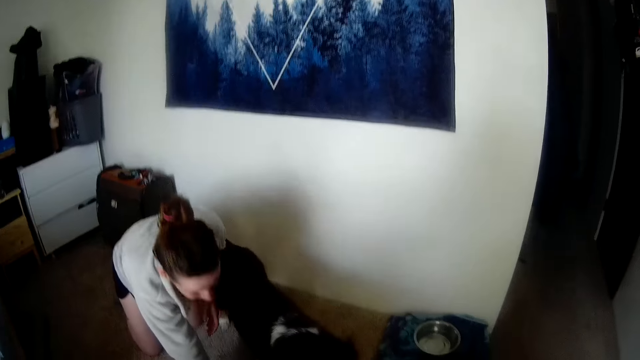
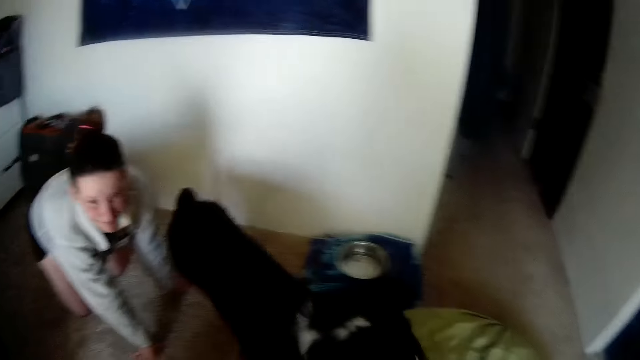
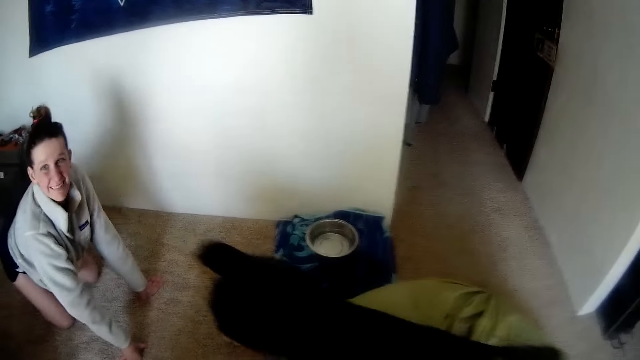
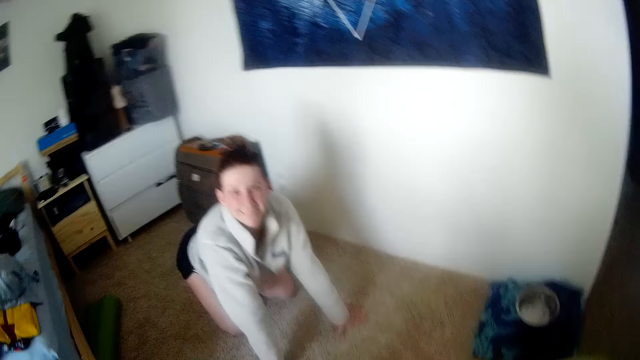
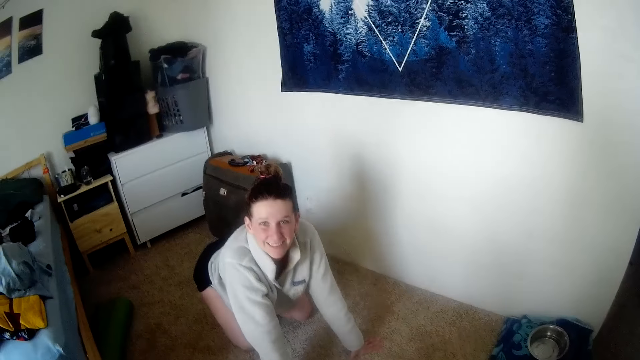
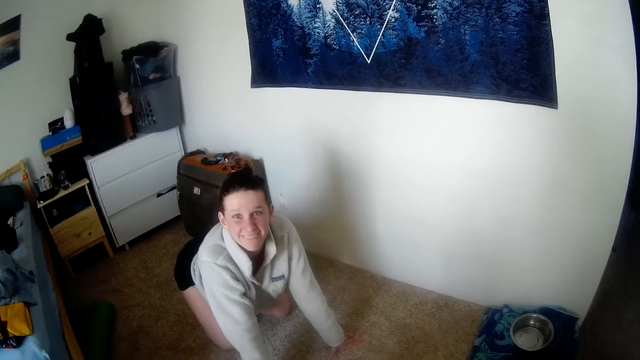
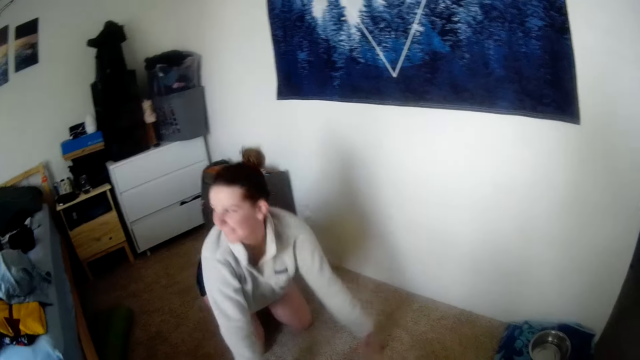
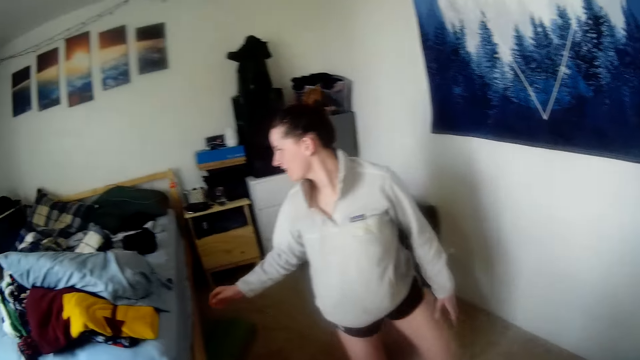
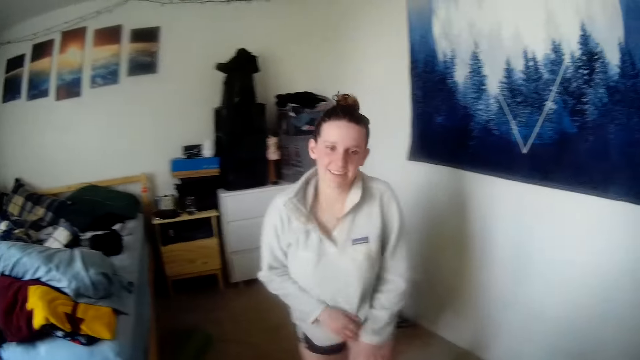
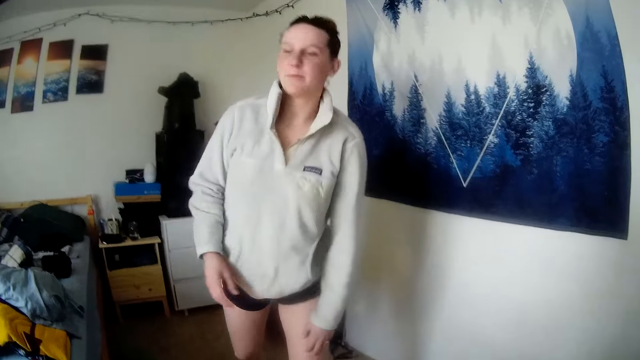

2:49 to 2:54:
The woman taps the dog with her left hand. The woman squats on the floor and bends over.
